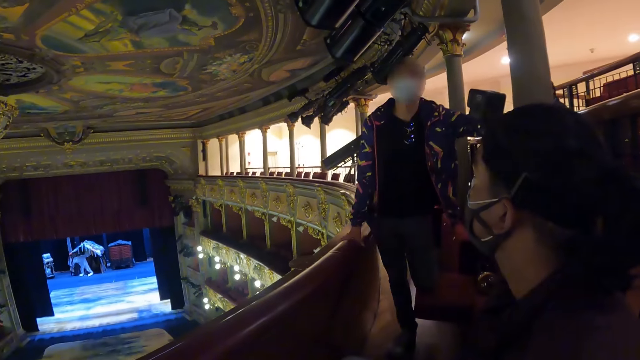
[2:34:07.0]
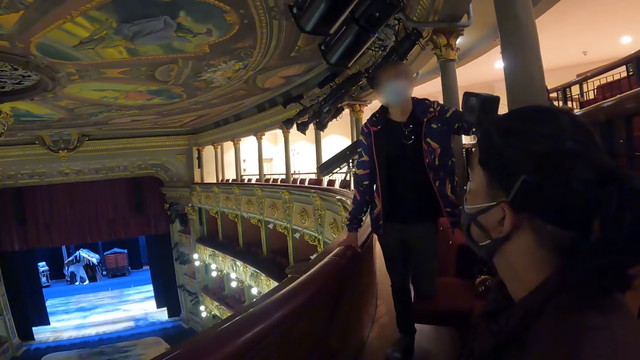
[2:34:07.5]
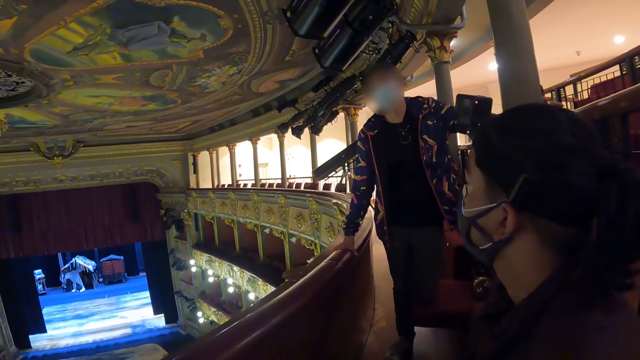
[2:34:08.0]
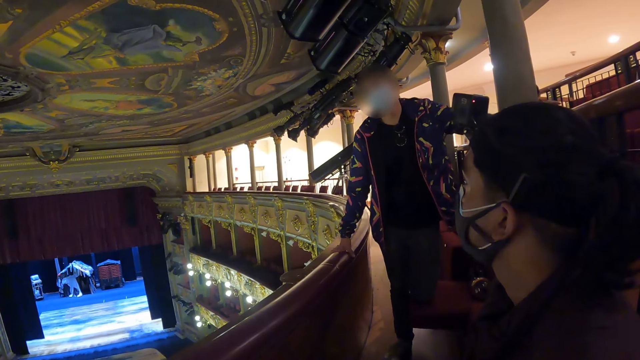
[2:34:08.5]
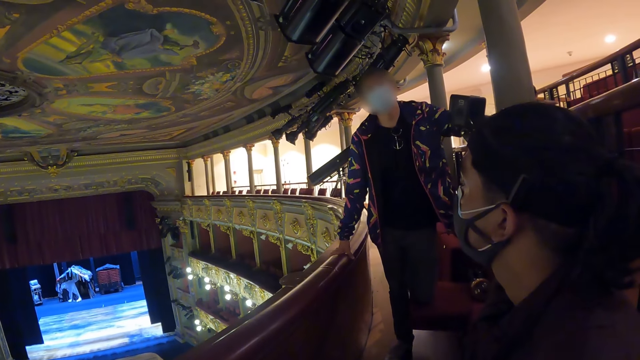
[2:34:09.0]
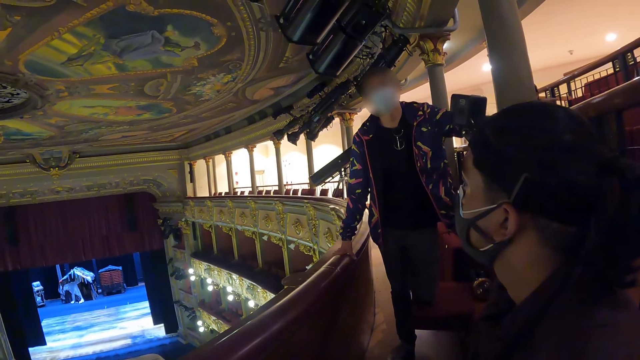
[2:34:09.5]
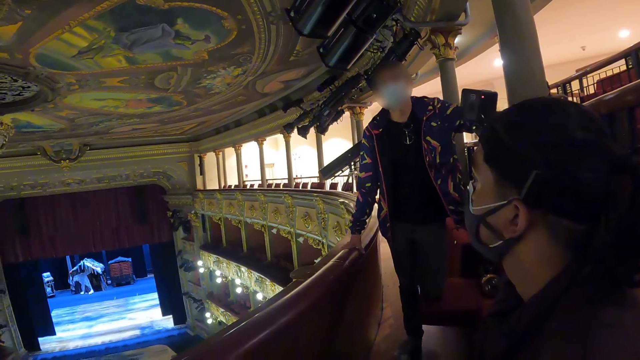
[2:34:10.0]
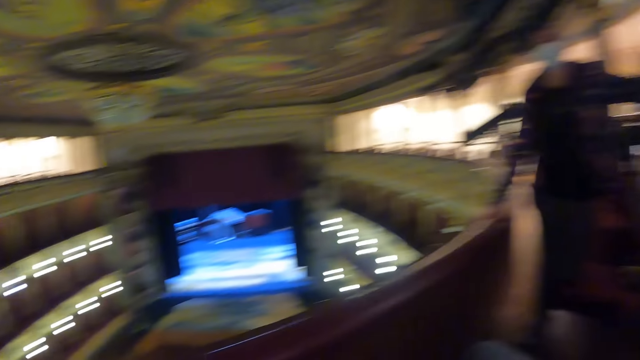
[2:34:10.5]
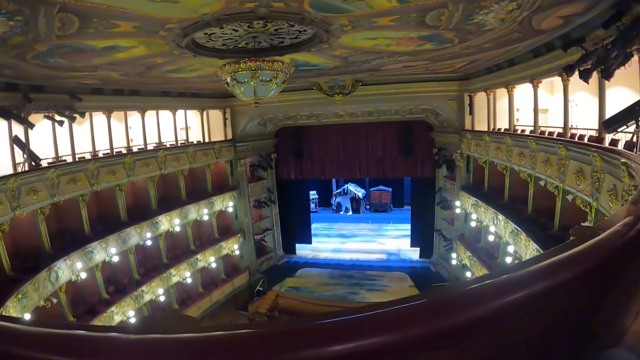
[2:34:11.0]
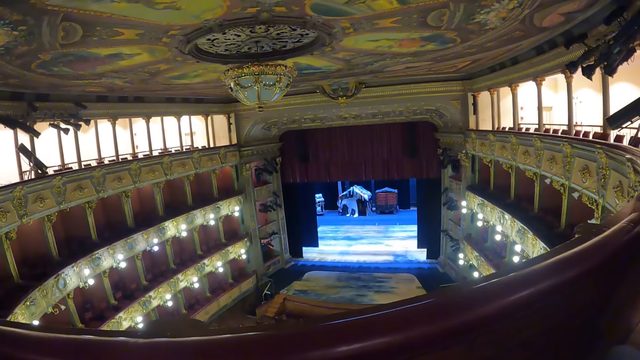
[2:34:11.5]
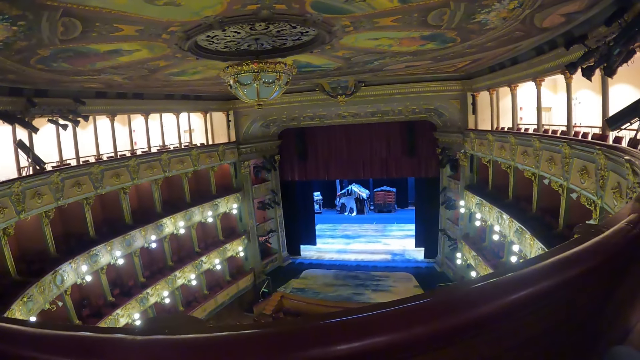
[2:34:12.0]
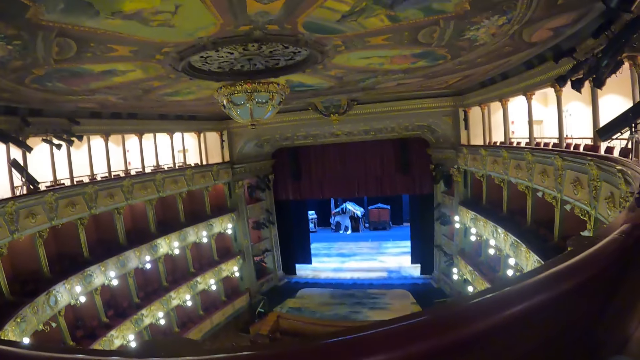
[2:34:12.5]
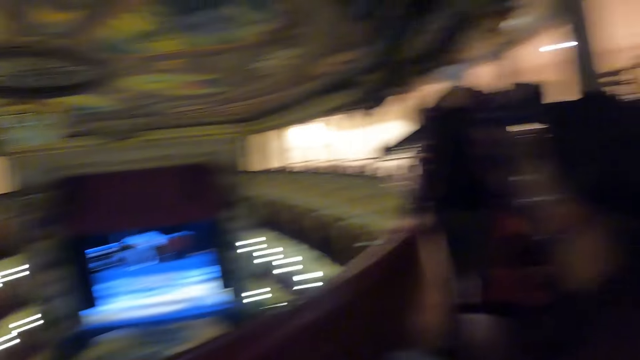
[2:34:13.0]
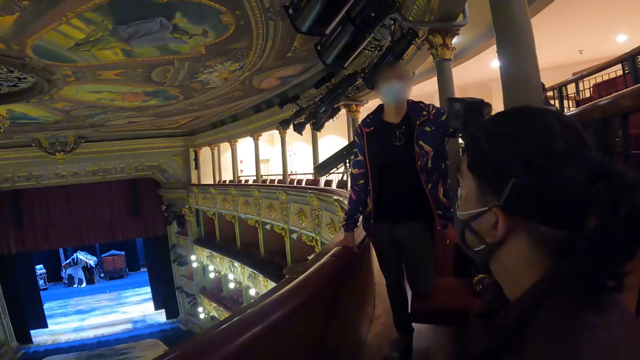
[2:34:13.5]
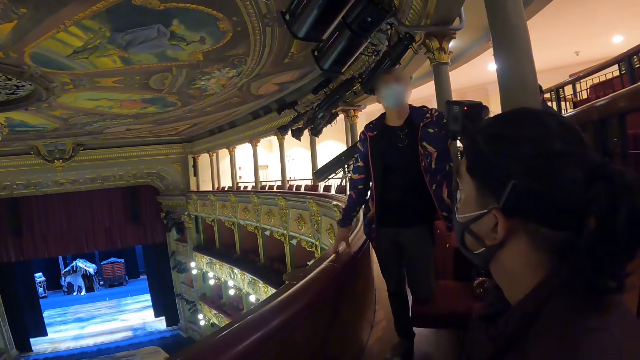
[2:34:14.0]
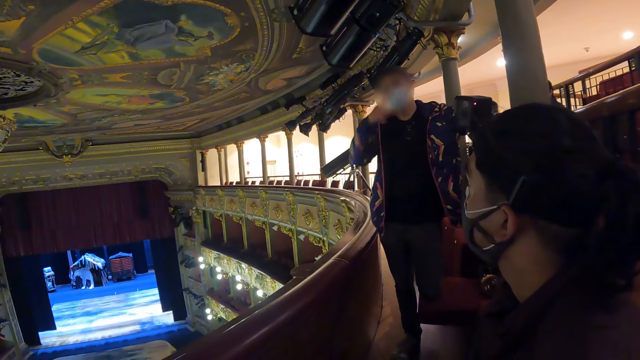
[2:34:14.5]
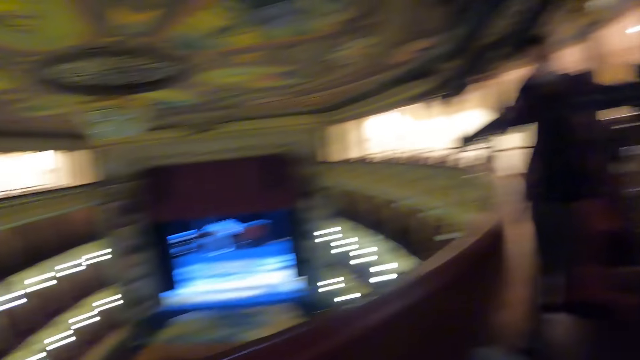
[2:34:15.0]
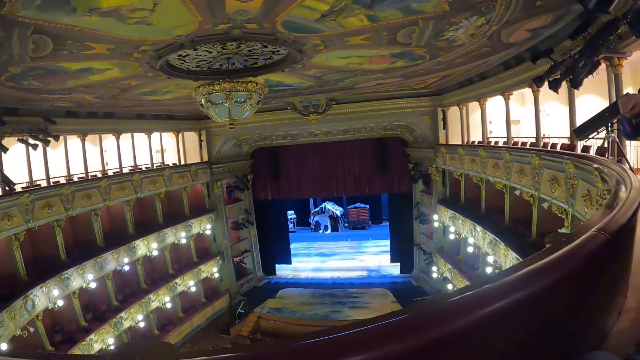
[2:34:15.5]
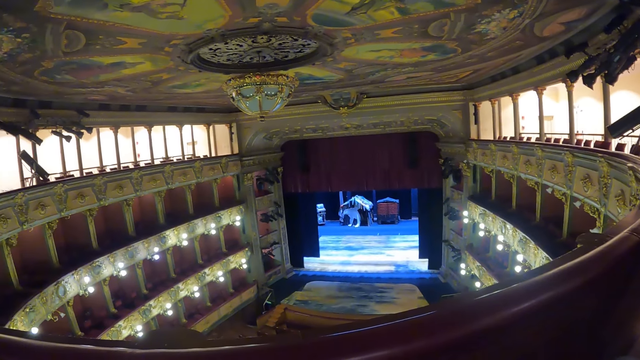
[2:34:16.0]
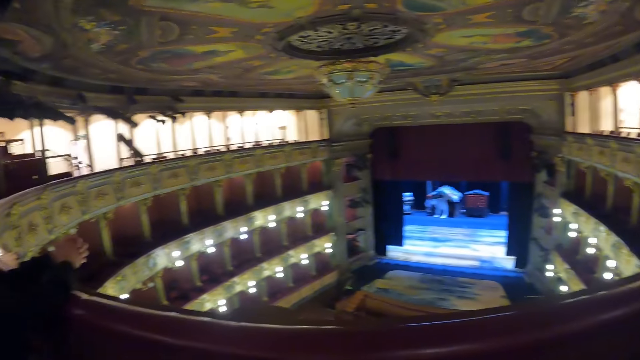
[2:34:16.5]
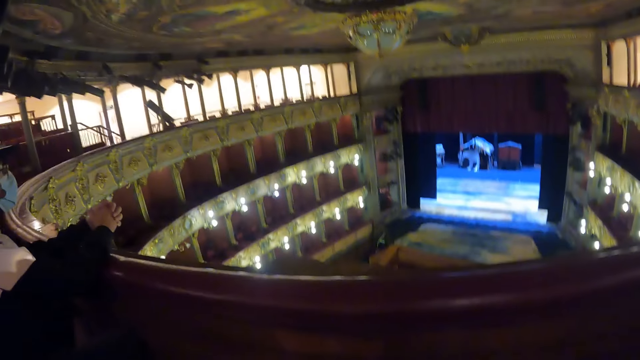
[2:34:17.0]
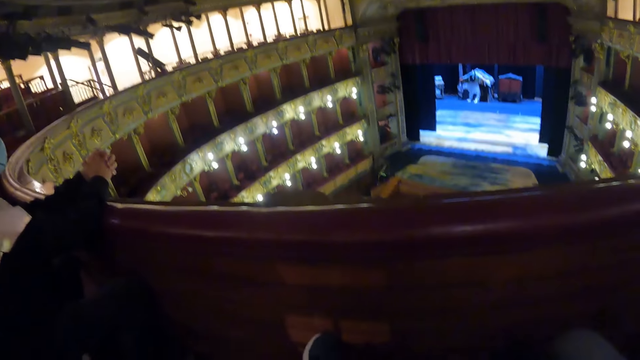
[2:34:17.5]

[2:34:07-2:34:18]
A man pulls his hand off the balcony and gestures his hand. The camera wearer looks around the theater.

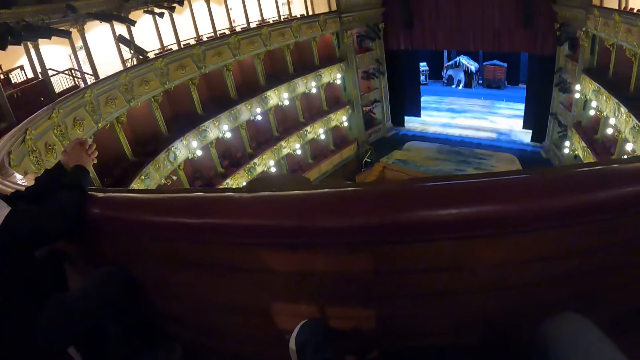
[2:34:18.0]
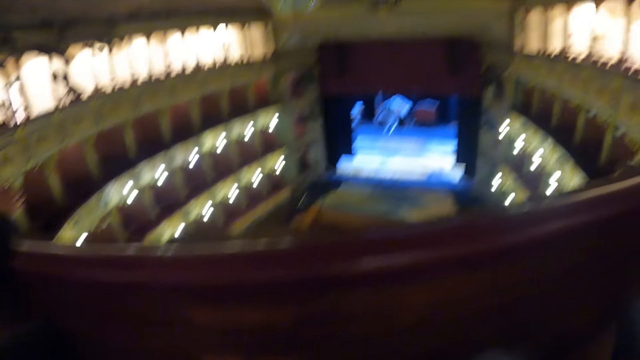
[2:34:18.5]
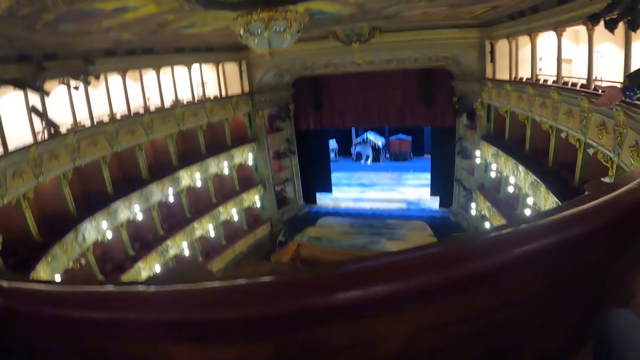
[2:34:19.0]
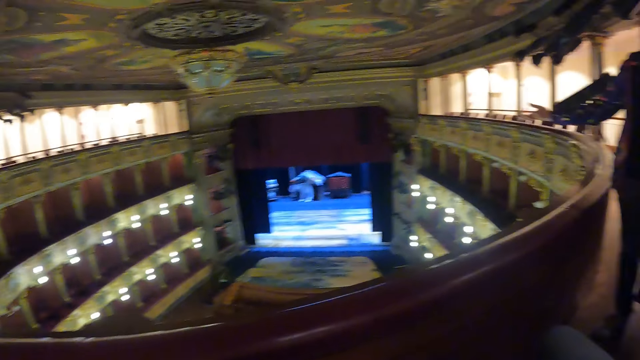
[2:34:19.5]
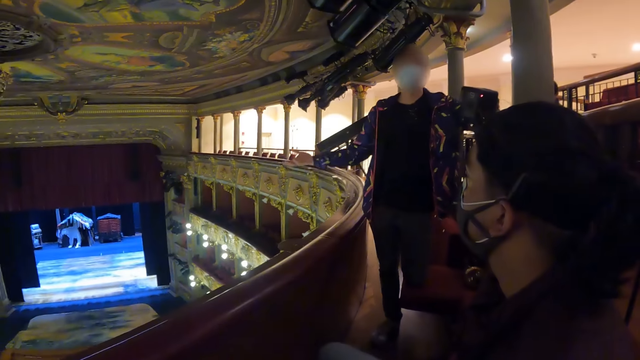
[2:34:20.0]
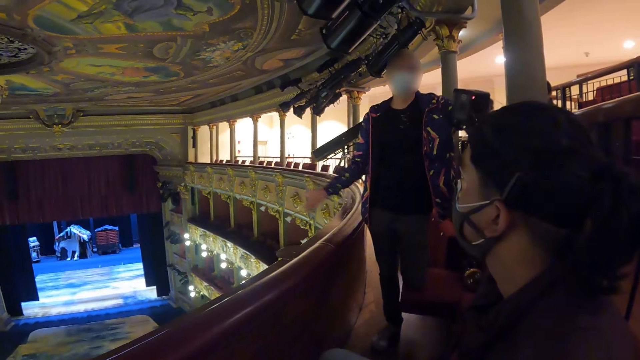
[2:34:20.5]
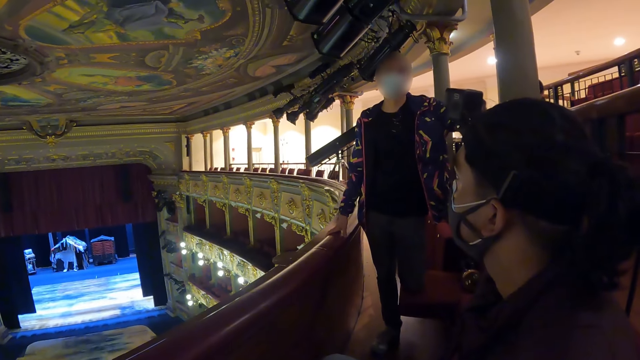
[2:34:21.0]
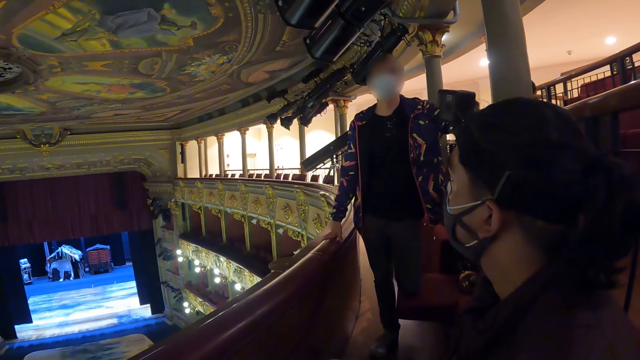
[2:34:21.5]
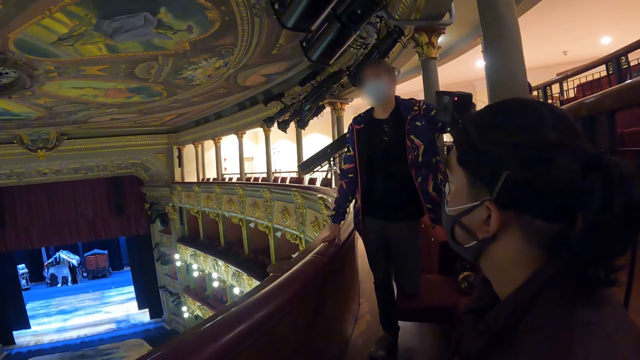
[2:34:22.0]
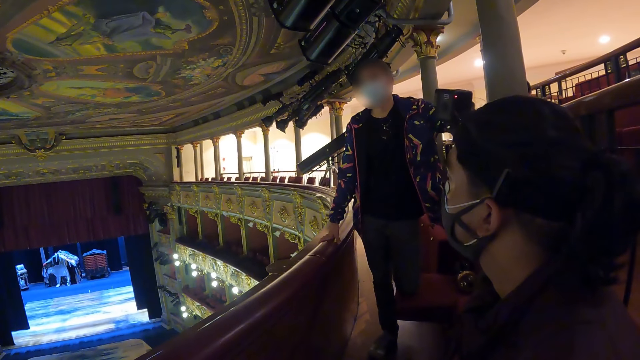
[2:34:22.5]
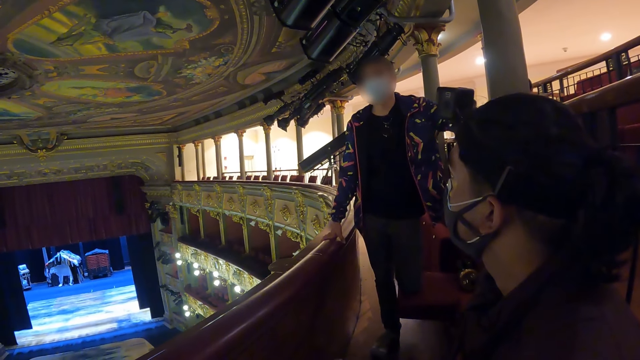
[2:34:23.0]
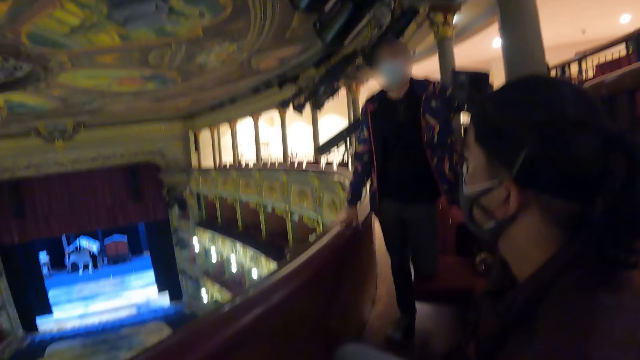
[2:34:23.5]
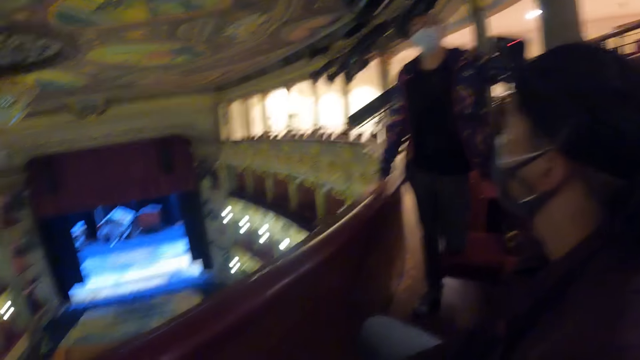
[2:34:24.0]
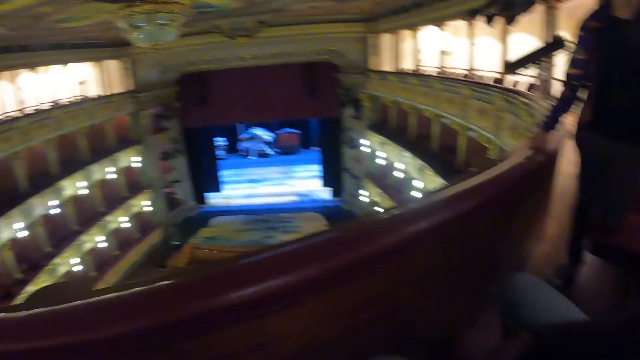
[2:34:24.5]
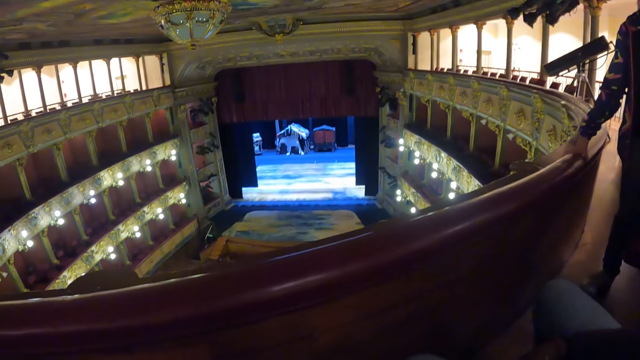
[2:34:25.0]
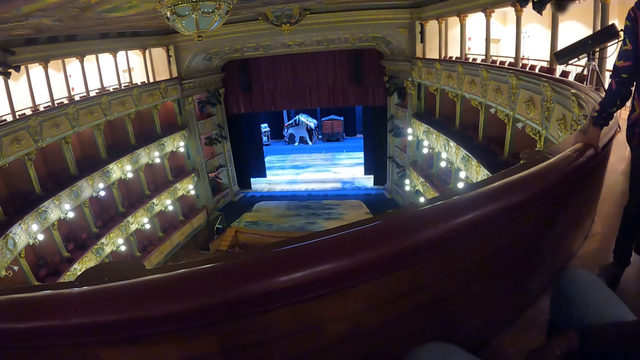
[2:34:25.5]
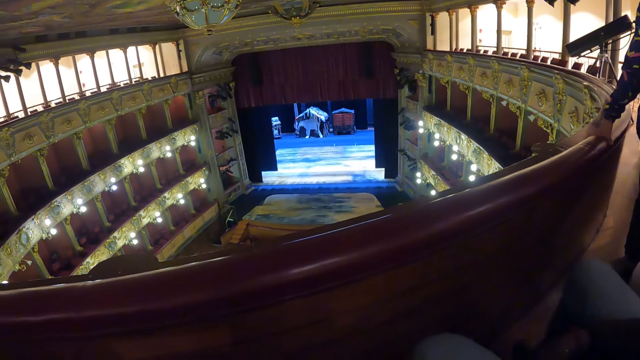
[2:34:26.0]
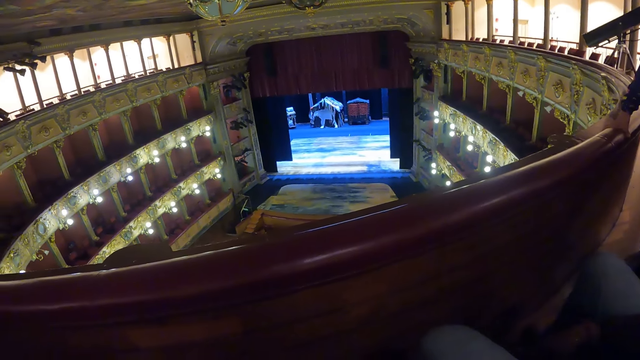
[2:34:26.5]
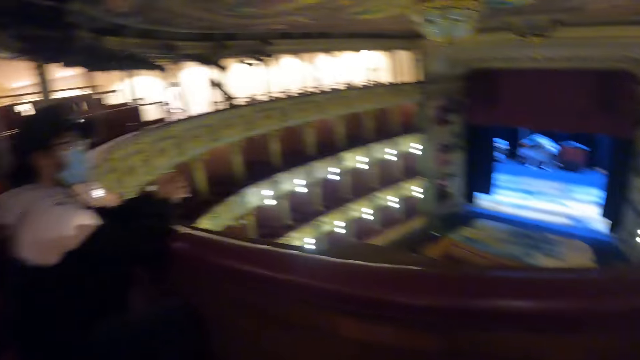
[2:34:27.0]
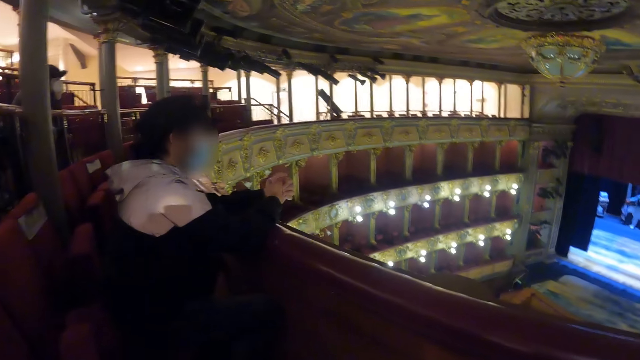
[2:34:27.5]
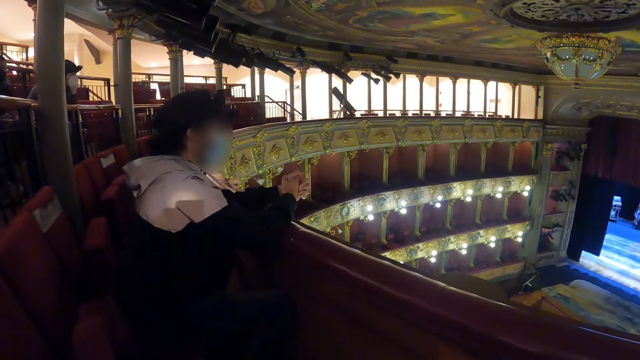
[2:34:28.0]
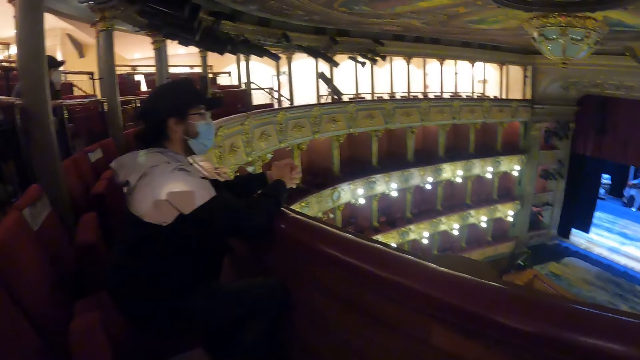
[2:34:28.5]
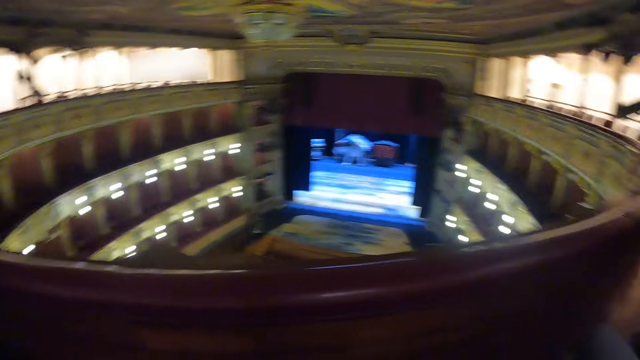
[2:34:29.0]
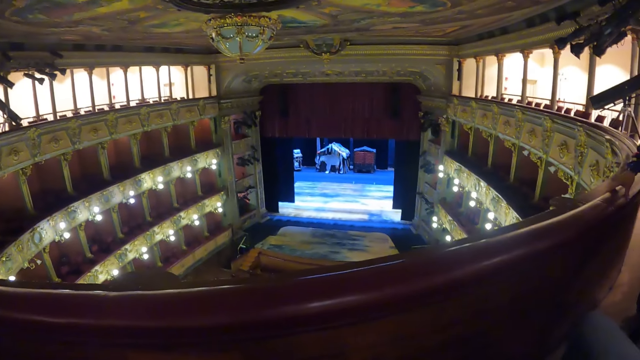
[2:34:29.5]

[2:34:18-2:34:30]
A man supports his hands on the balcony. The camera wearer looks around the theater. Another man gestures his hand and holds the balcony. The camera wearer looks around the theater.
